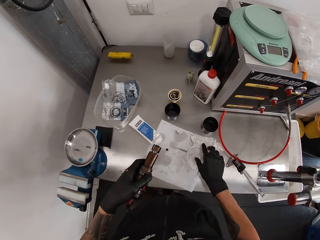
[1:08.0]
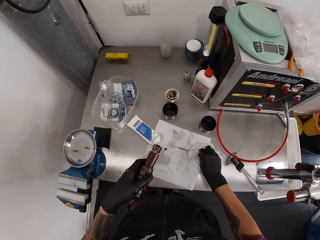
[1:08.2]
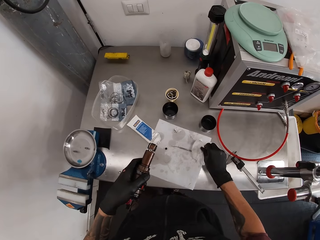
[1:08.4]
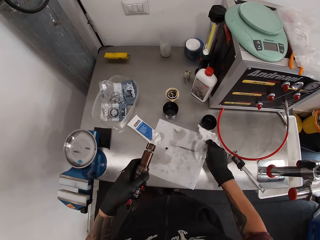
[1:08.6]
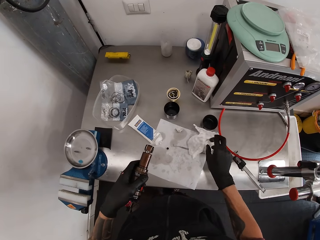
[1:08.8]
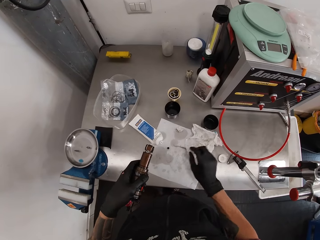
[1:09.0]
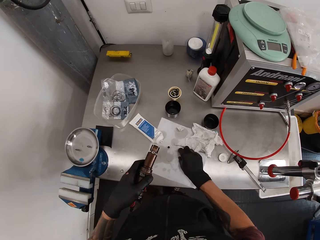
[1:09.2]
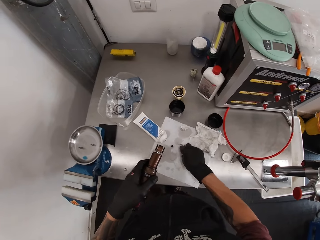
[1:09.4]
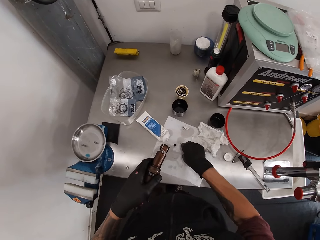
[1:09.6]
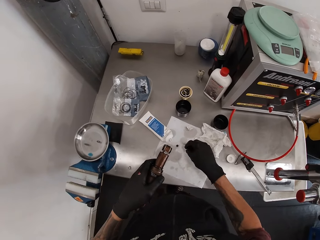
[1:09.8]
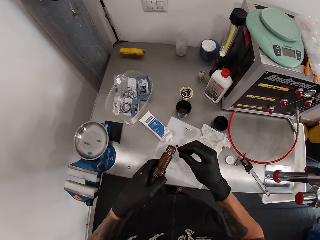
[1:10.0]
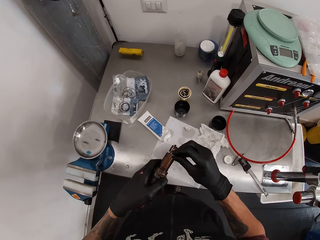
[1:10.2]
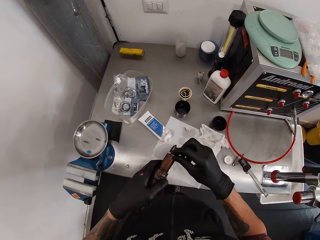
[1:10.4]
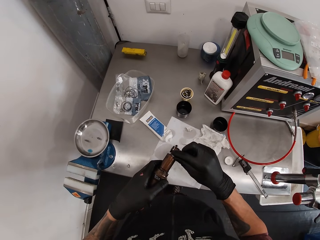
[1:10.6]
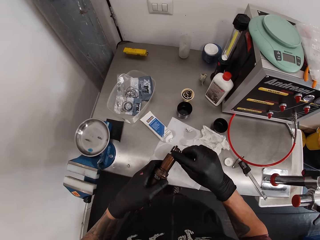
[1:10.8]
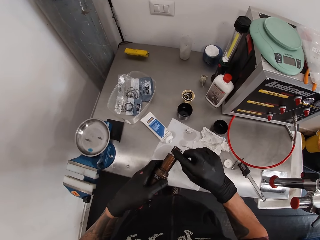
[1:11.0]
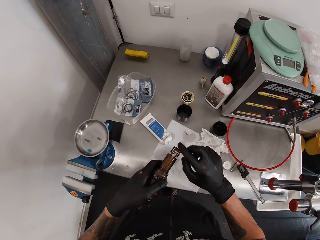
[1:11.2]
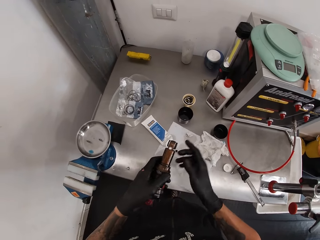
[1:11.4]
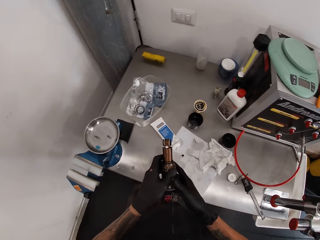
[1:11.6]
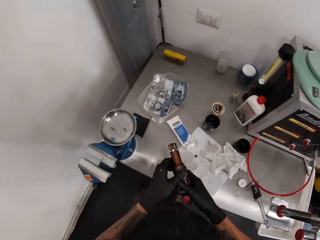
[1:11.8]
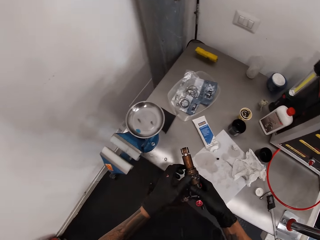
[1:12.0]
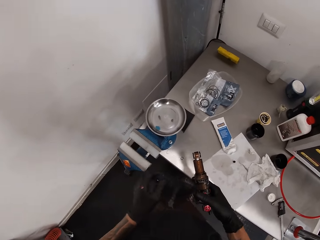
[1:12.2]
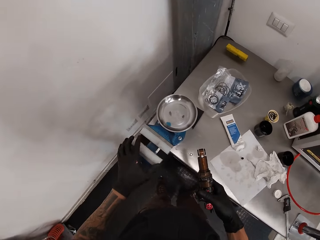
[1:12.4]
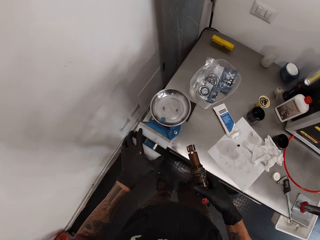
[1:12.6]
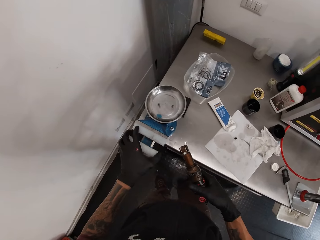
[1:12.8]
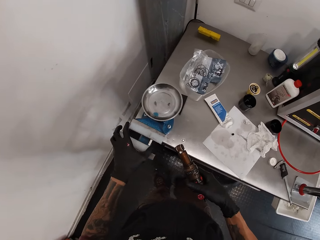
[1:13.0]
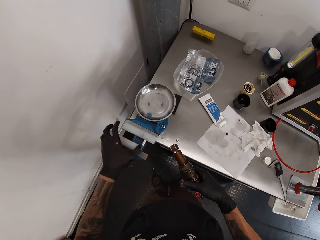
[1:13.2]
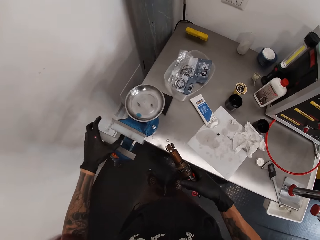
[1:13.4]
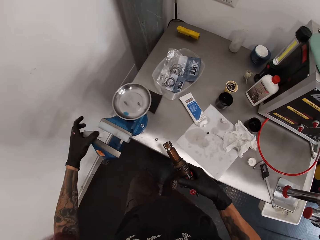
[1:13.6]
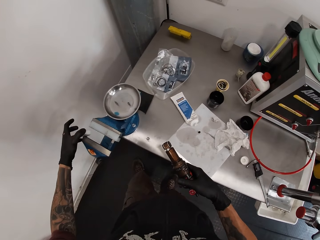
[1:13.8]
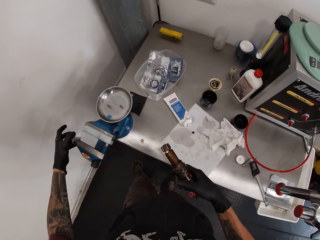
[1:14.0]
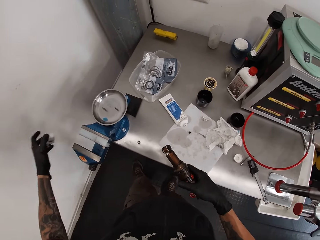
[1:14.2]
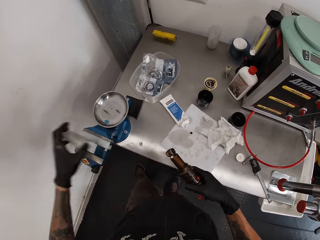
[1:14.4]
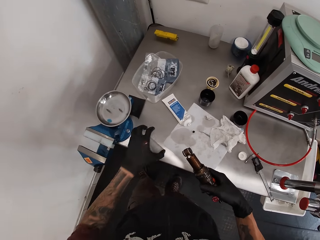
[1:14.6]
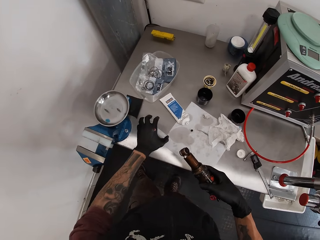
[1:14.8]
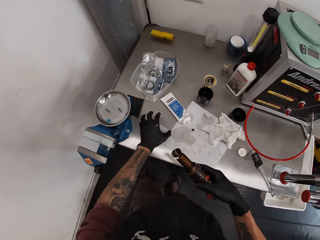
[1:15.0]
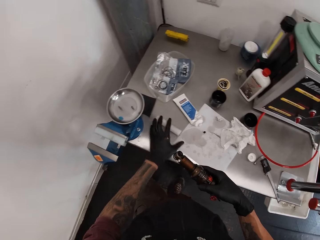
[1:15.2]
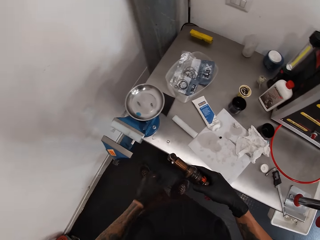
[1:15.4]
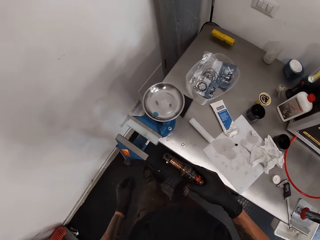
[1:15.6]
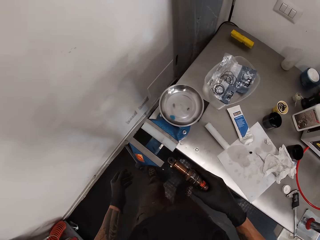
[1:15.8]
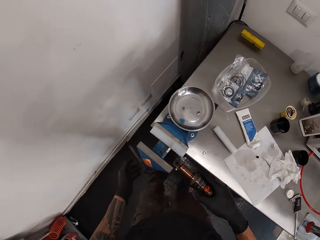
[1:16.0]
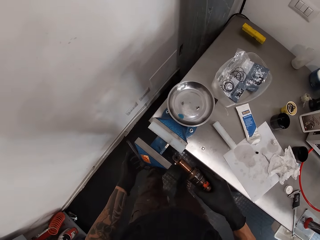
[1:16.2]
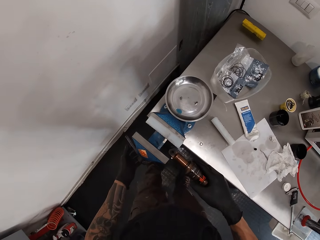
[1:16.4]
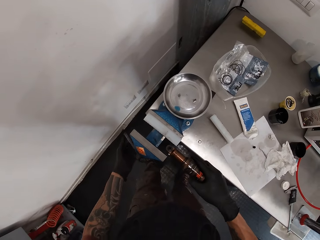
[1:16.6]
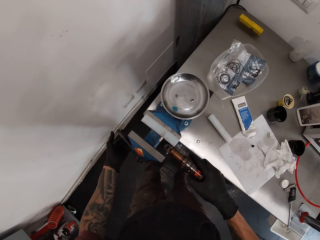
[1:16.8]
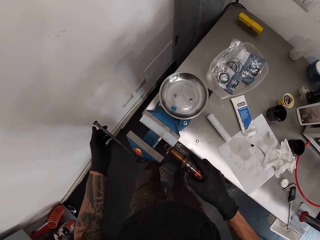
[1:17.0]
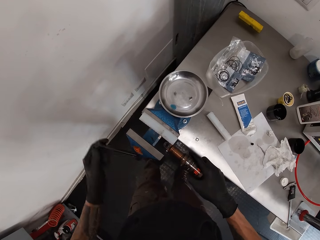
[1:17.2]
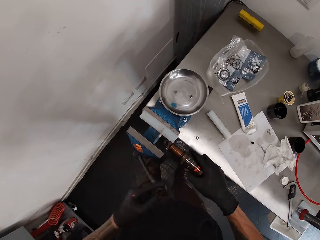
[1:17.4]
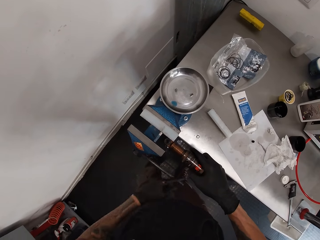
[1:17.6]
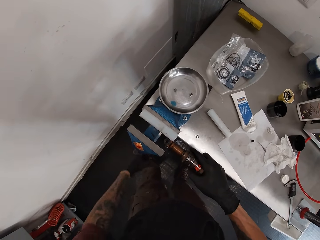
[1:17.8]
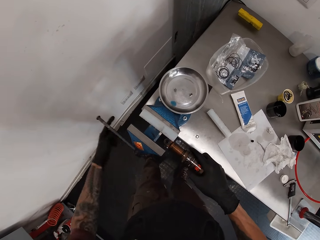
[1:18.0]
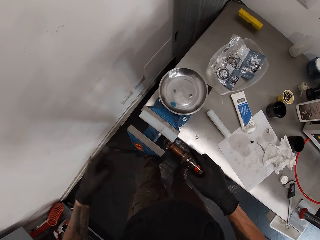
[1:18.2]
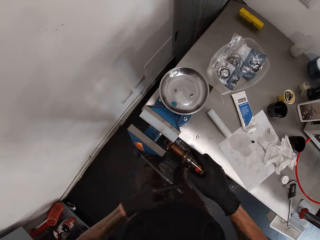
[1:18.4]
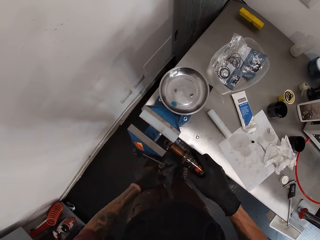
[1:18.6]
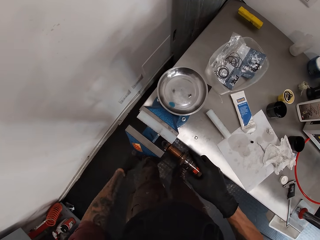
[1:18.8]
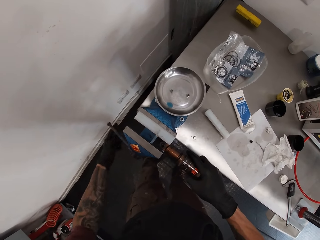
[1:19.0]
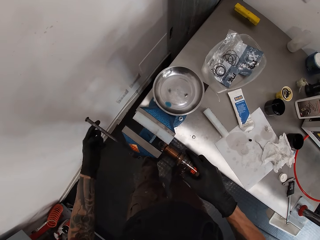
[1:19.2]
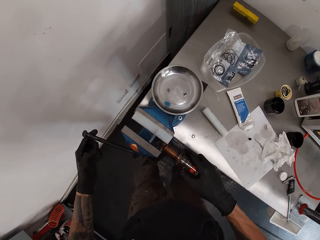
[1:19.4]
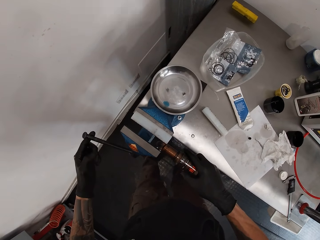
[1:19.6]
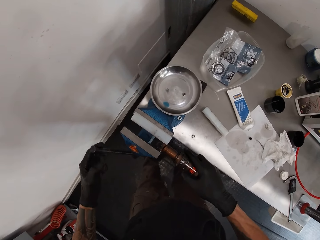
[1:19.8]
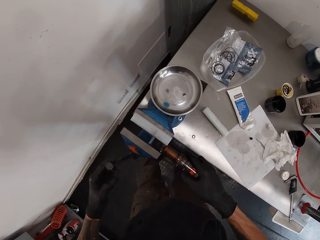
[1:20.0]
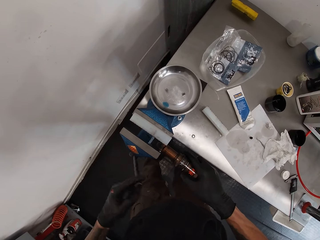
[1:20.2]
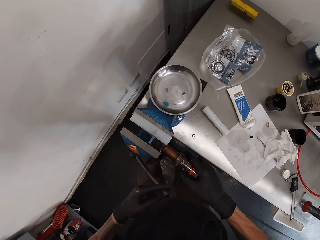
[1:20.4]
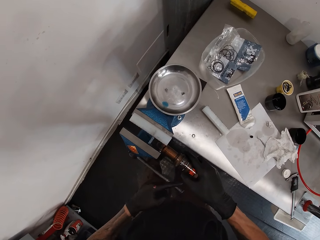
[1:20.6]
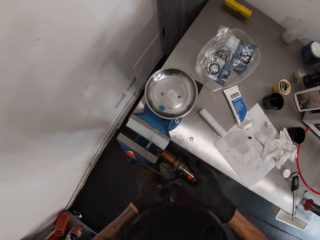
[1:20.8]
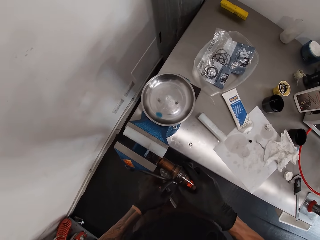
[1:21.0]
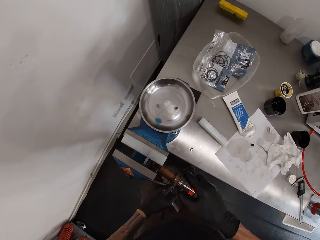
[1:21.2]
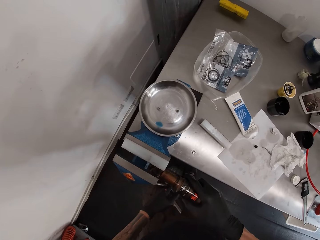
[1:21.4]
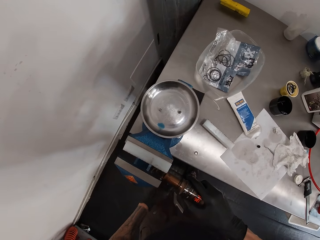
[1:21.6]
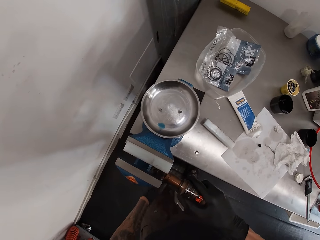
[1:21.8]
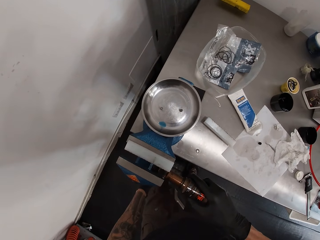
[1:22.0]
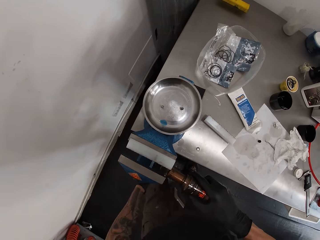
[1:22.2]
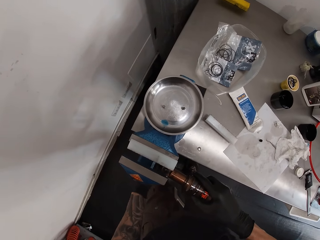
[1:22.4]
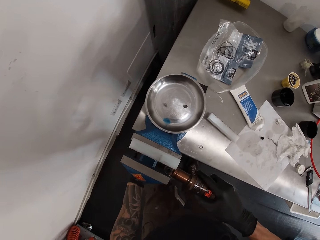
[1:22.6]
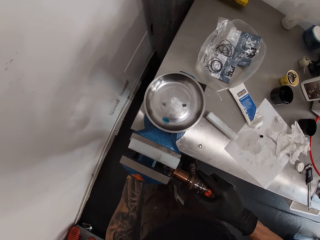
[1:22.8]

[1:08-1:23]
The camera wearer cleans his right hand on a tissue paper on the workshop table. He picks up a ball on the paper with his right hand. He puts the ball in his right hand in the hole on the fox float in his left hand. He passes the fox float to his right hand. He removes a part of the bench vice with his left hand. He moves the machine bladder. He drops the bench vice part in his left hand on the workshop table. He puts the fox float in his right hand in the bench vice. He turns the bench vice handle with his left hand.

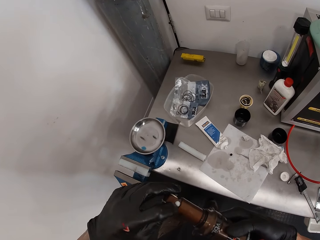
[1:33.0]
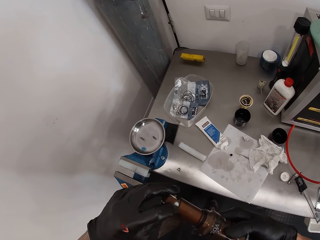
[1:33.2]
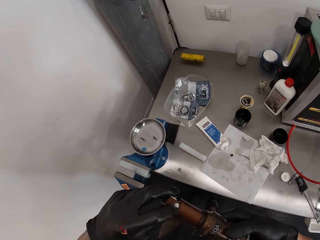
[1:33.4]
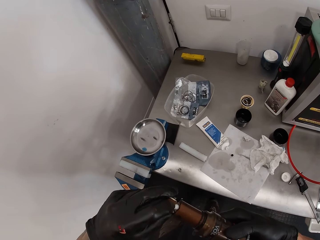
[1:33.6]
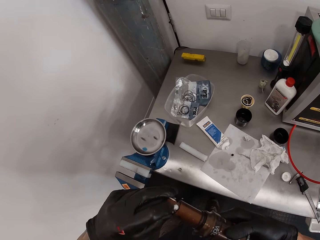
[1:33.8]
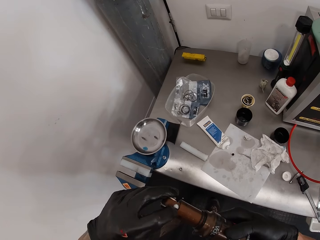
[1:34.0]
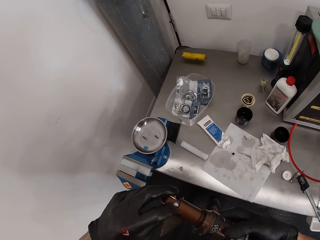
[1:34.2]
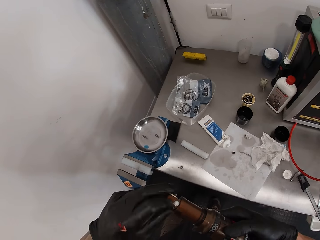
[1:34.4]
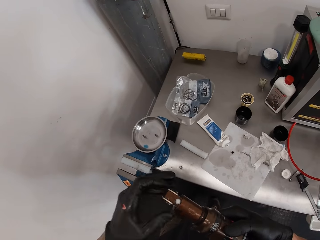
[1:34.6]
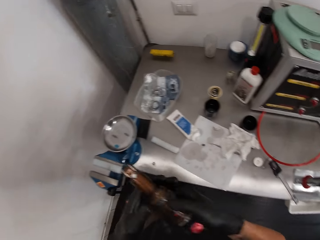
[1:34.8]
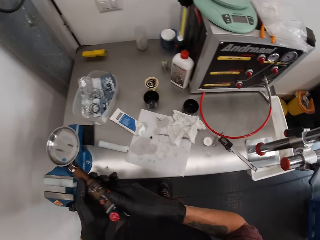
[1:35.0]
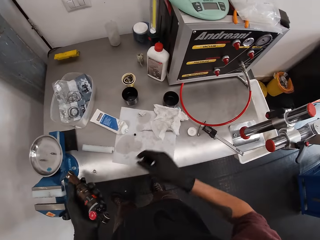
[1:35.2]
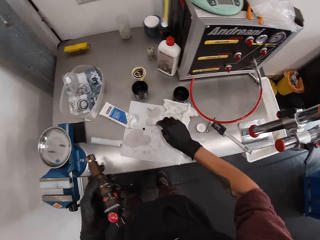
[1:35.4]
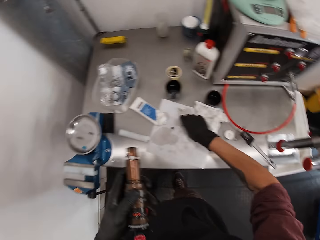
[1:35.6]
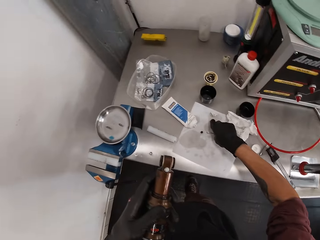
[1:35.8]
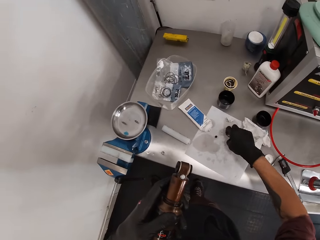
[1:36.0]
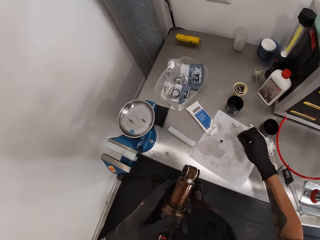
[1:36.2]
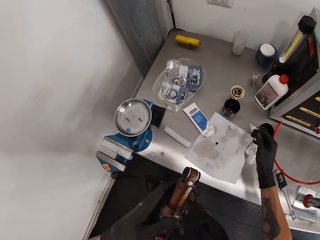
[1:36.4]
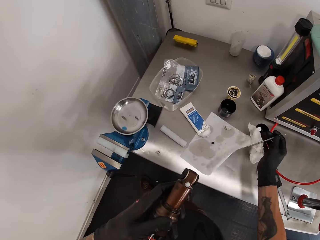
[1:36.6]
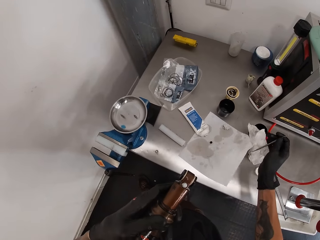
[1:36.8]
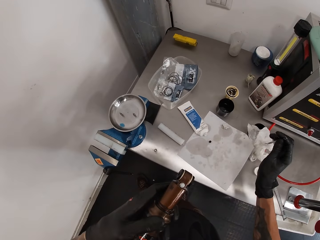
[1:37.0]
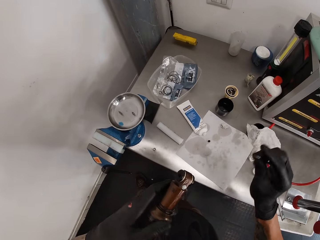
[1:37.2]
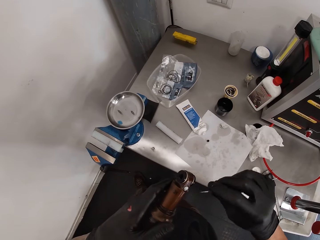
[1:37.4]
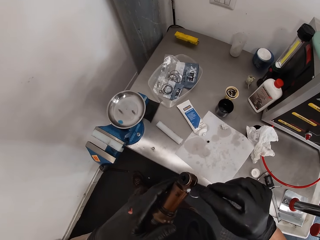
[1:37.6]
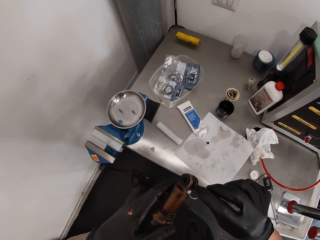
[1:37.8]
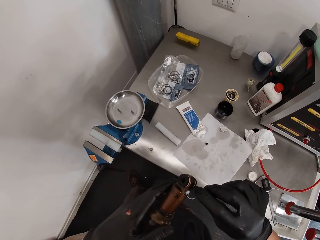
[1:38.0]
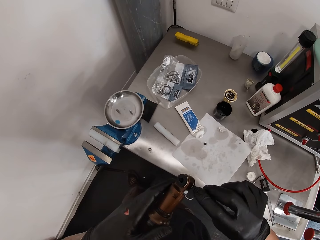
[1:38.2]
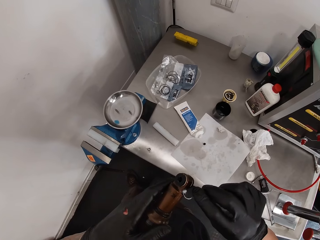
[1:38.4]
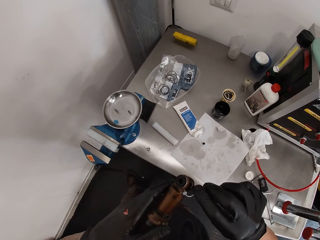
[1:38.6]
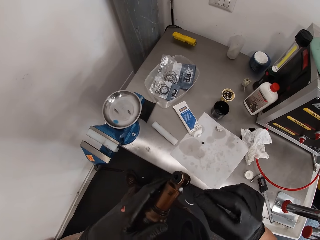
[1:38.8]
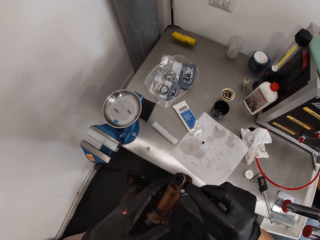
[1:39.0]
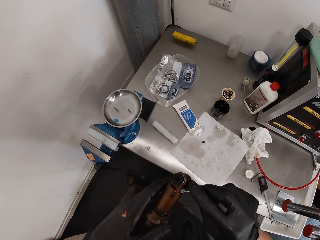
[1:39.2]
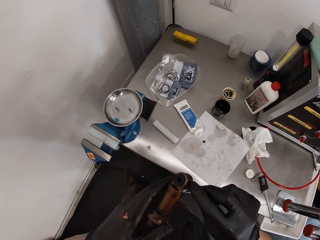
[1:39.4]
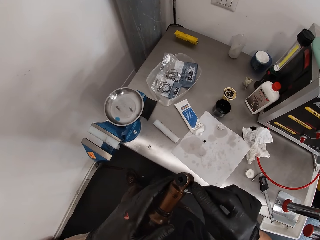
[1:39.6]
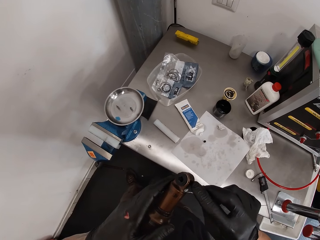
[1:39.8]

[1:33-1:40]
The camera wearer passes the fox float to his left hand. He picks up a hook and pick on the workshop table with his right hand. He uses the hook and pick in his right hand on the fox float on his left hand.
